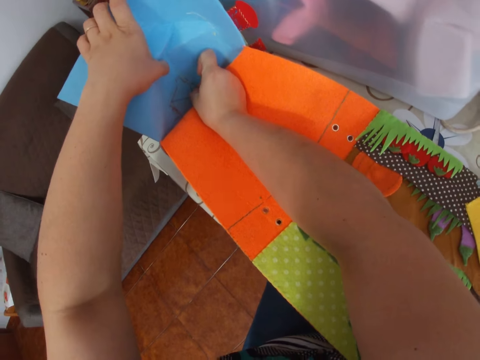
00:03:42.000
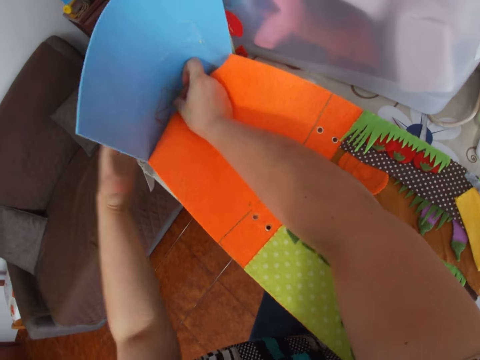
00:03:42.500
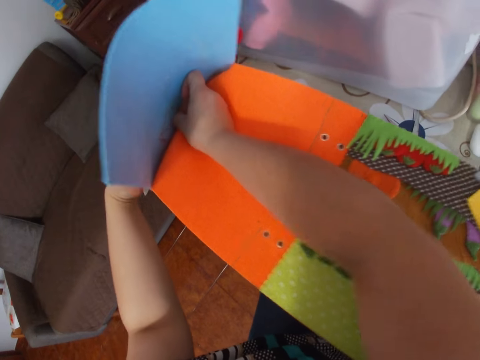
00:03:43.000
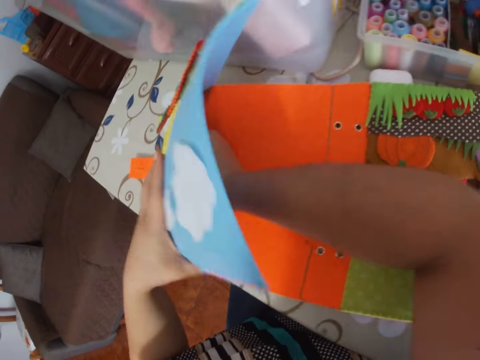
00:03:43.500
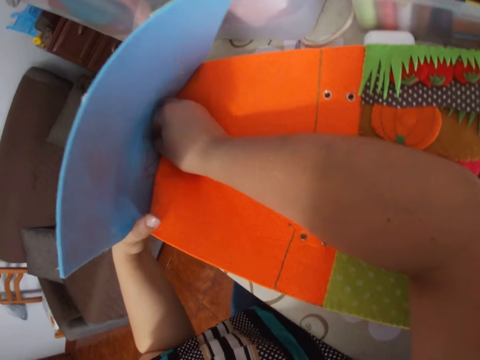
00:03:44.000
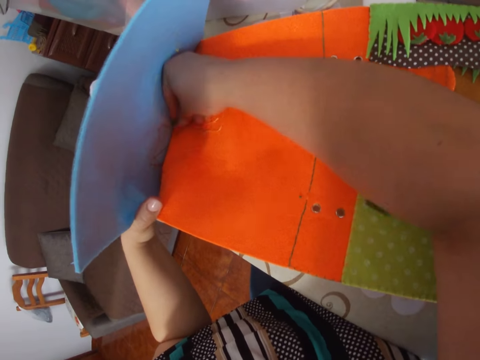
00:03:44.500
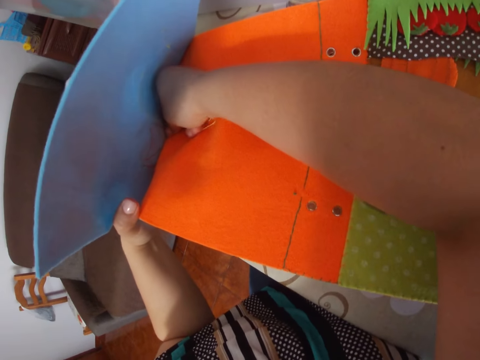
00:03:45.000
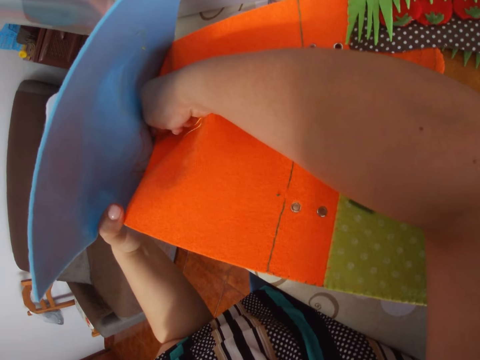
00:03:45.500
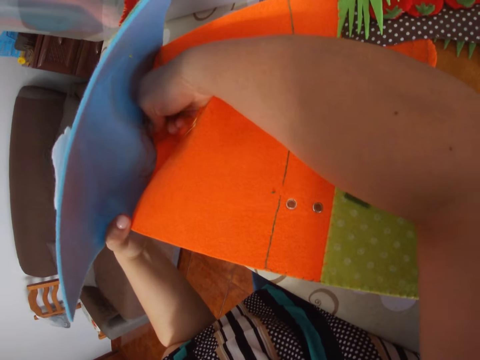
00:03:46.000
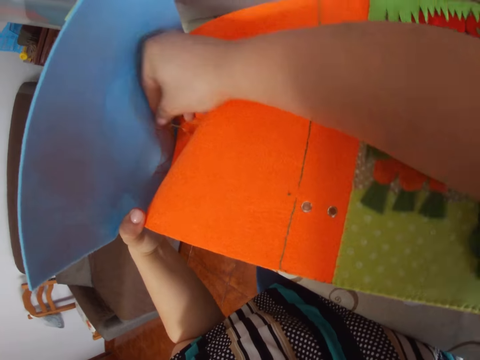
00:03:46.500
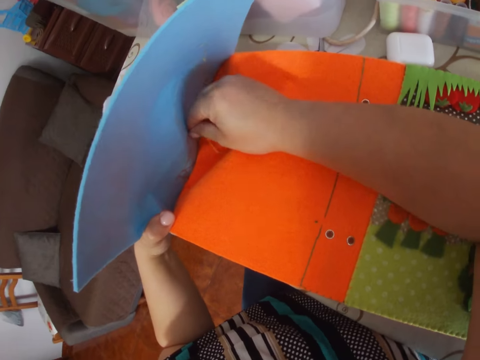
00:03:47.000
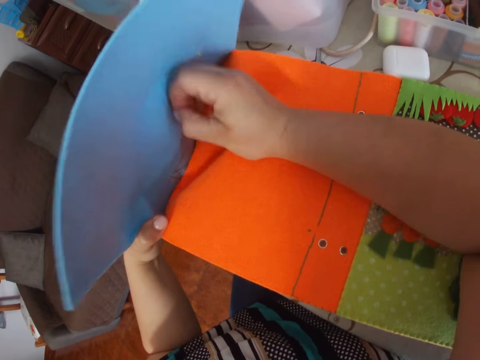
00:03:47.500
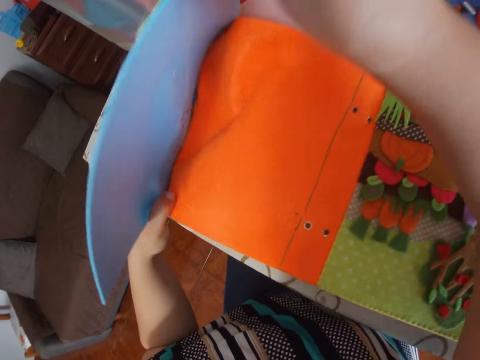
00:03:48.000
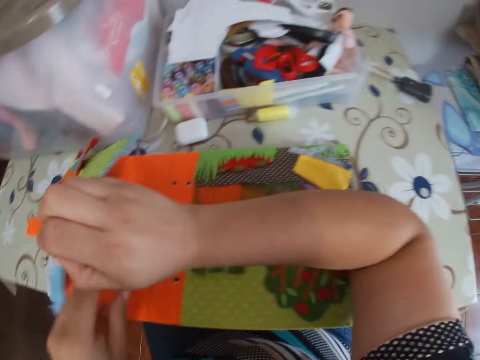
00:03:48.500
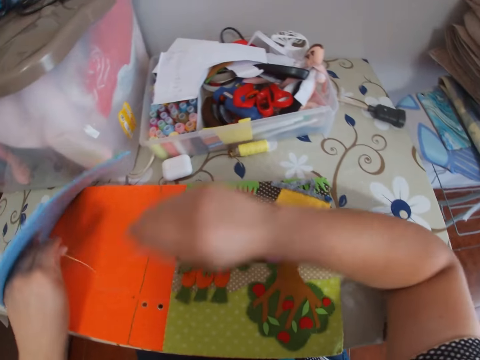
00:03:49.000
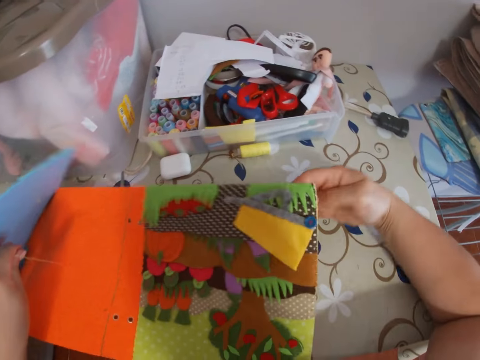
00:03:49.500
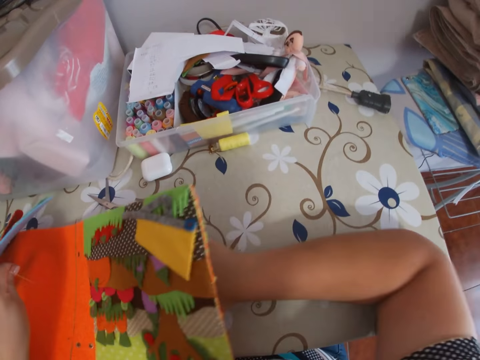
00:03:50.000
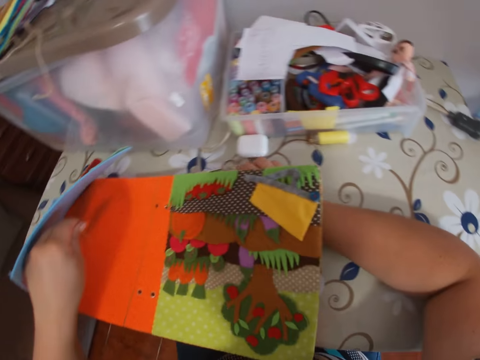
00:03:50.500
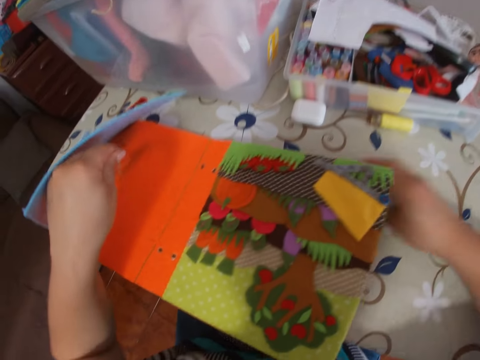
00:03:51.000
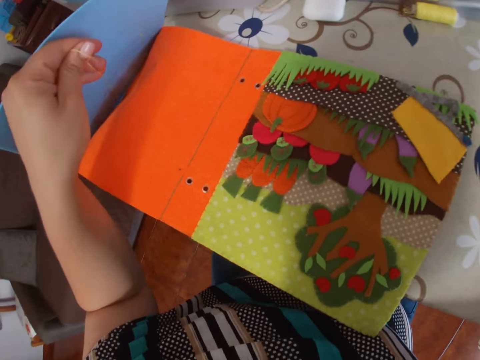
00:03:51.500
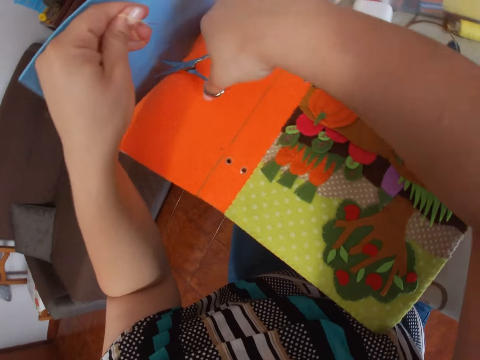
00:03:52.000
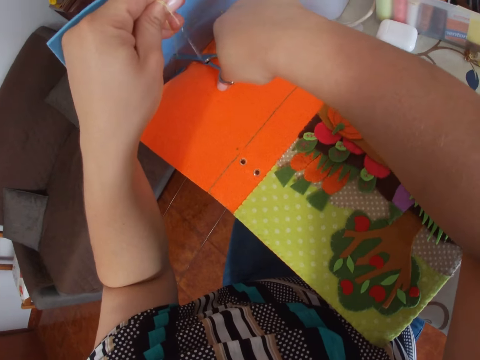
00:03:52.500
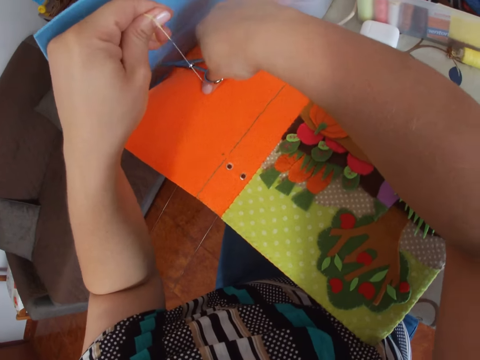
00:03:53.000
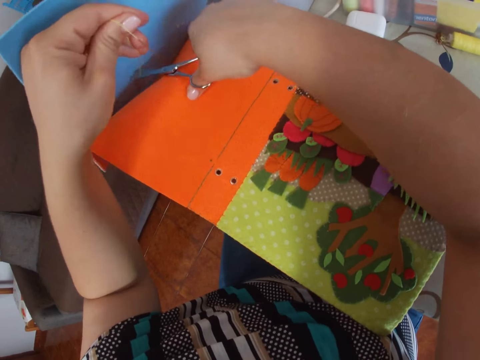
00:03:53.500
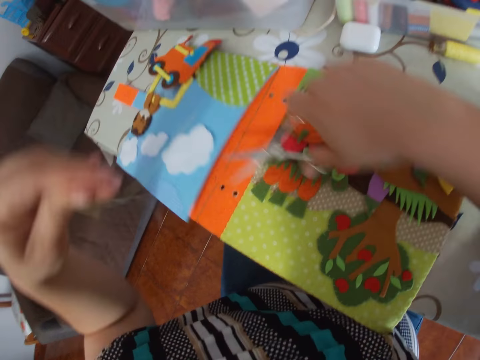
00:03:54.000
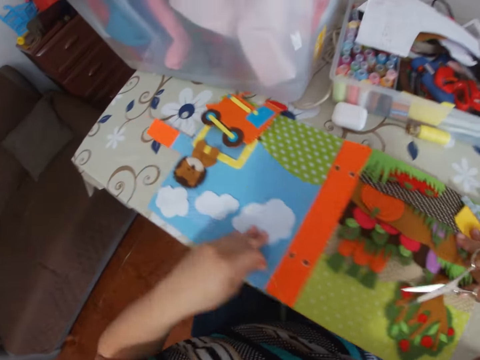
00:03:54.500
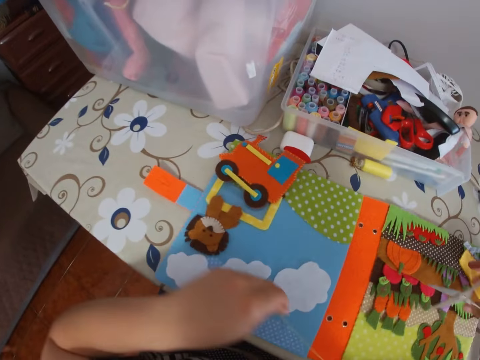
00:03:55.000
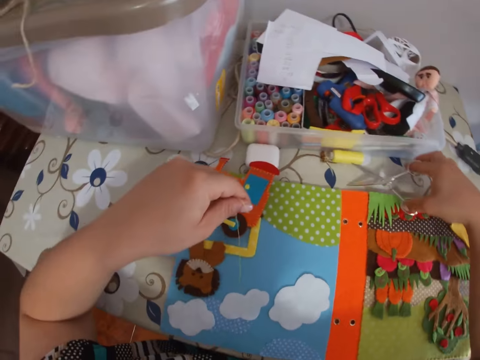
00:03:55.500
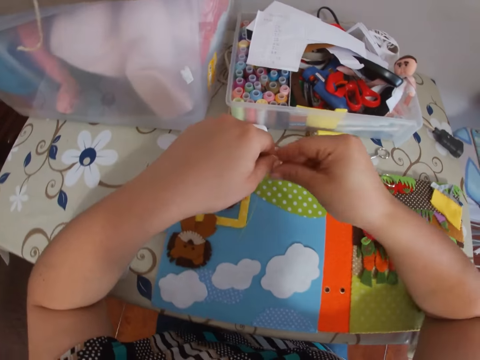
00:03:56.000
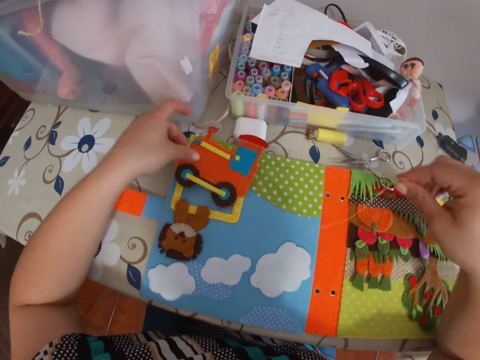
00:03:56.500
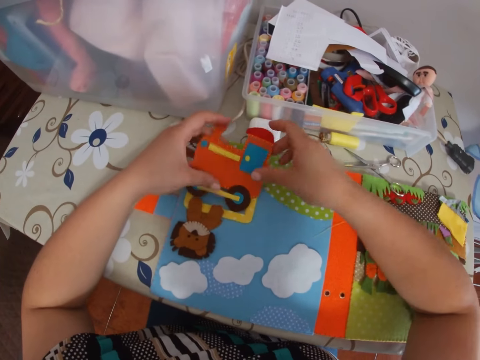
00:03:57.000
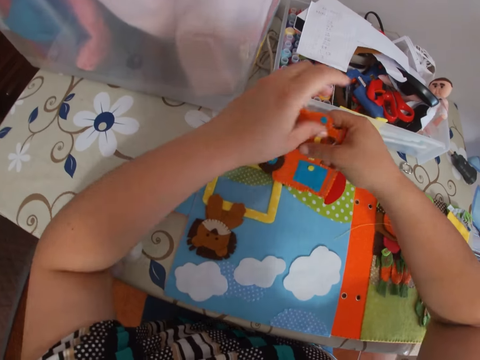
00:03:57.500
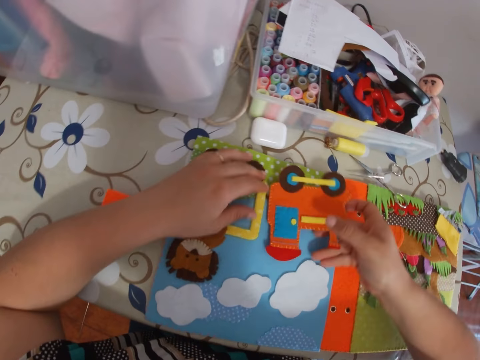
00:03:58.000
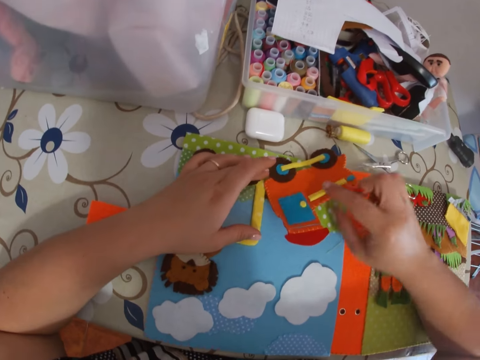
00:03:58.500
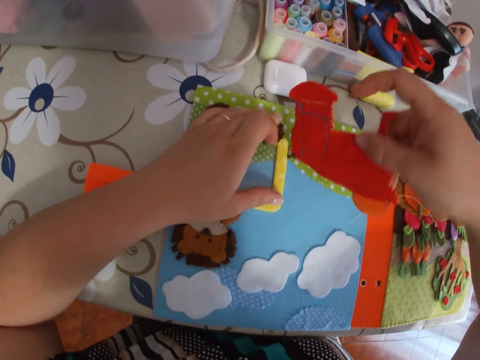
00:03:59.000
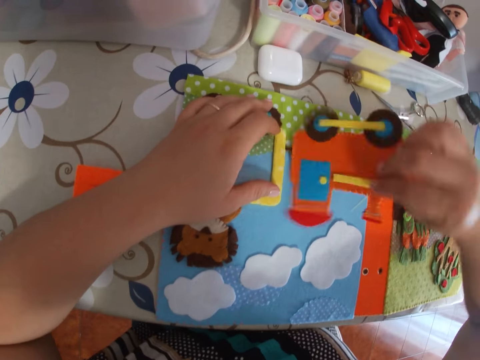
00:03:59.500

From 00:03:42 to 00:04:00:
The camera wearer pulls the thread with her right hand. She pulls the needle. She holds the thread with her left hand. She picks the scissors on the table with her right hand. She cuts the thread with the scissors. She moves the cardboard or book on the table with her hands. She drops the scissors on the table. She transfers the needle to her right hand. She puts the needle on the table. She drops the thread on the cardboard on the table. She turns the pattern. She adjusts an art on the cardboard with her hands.

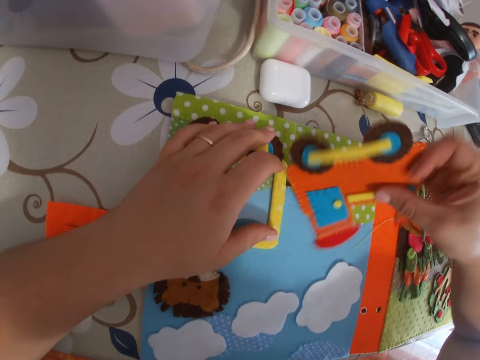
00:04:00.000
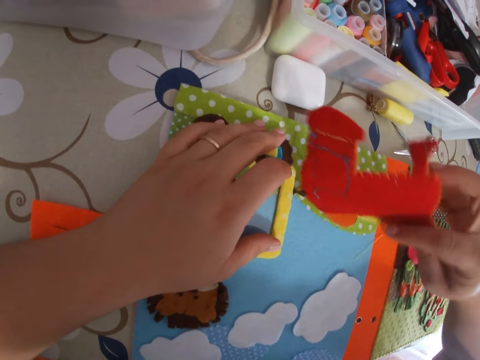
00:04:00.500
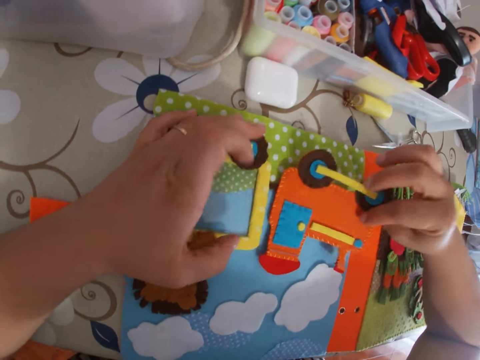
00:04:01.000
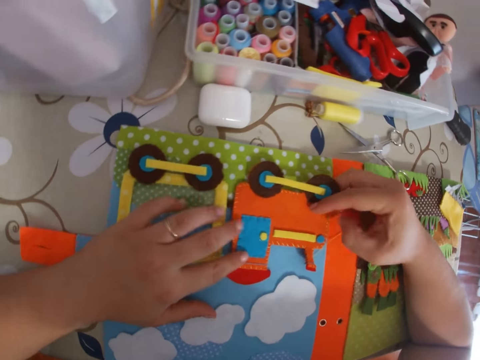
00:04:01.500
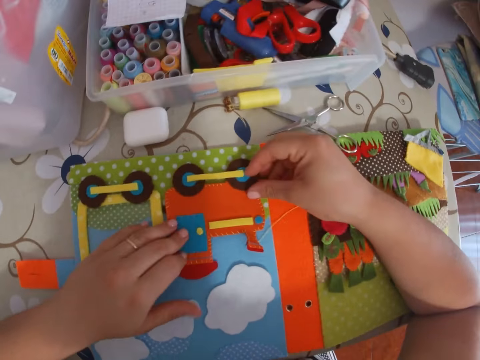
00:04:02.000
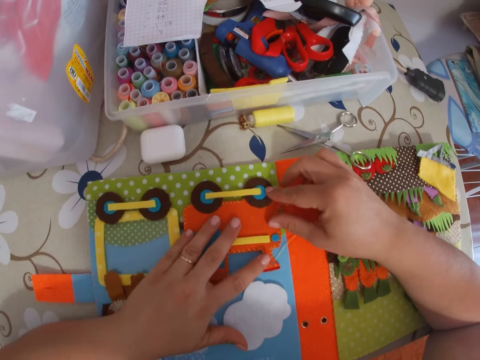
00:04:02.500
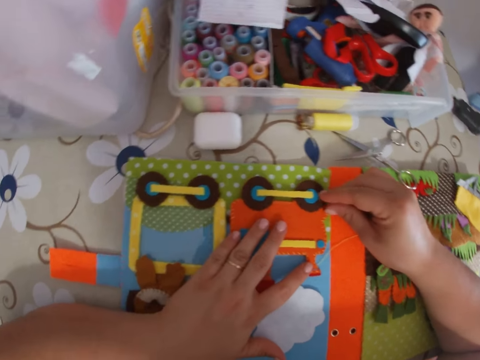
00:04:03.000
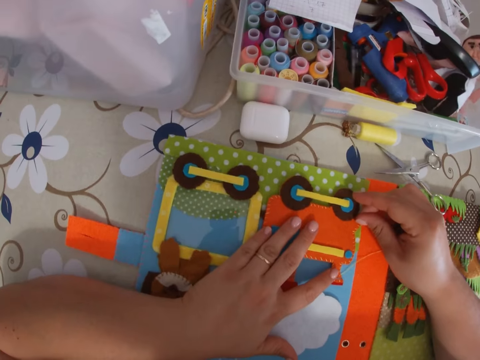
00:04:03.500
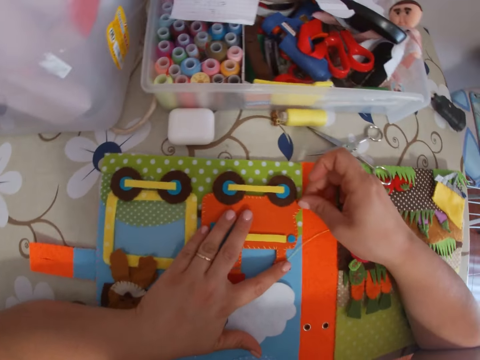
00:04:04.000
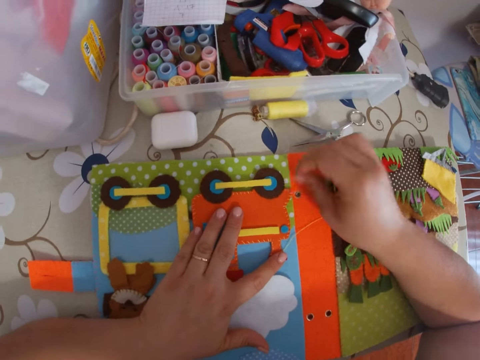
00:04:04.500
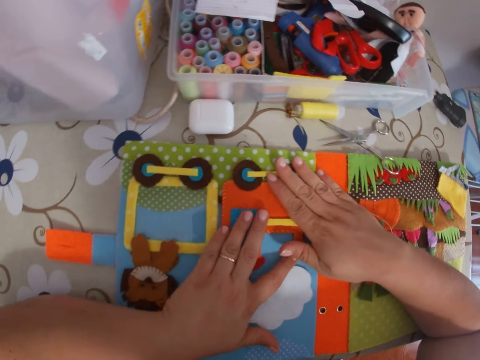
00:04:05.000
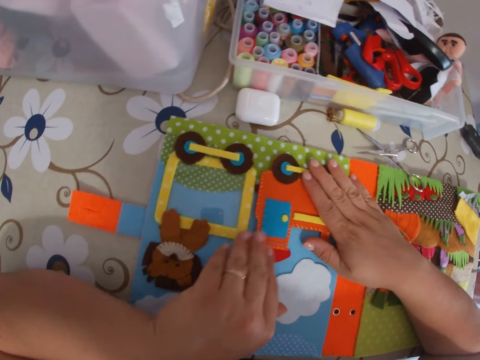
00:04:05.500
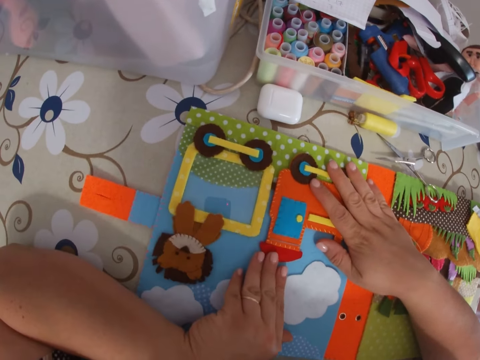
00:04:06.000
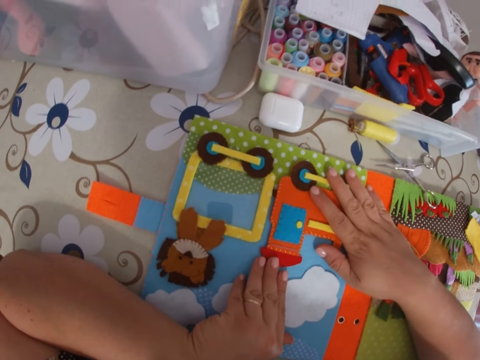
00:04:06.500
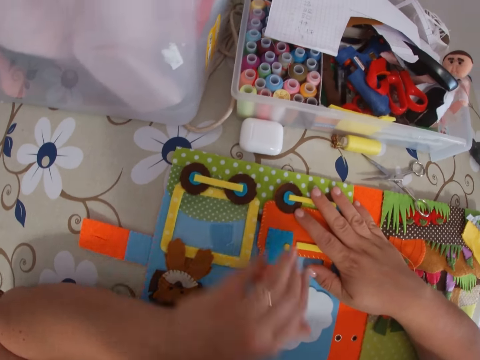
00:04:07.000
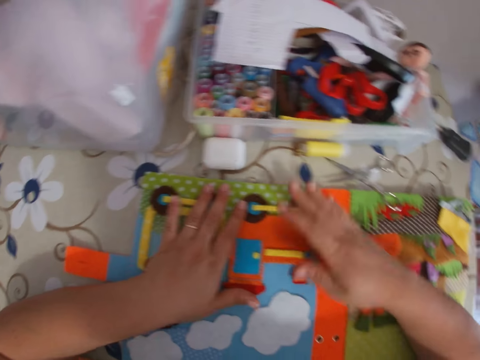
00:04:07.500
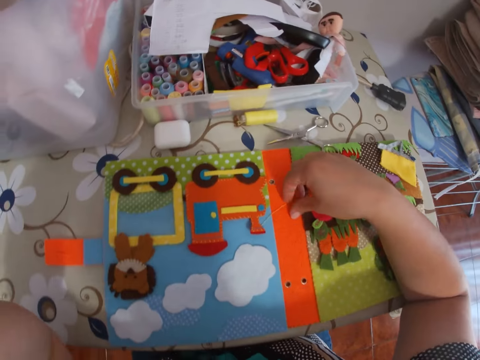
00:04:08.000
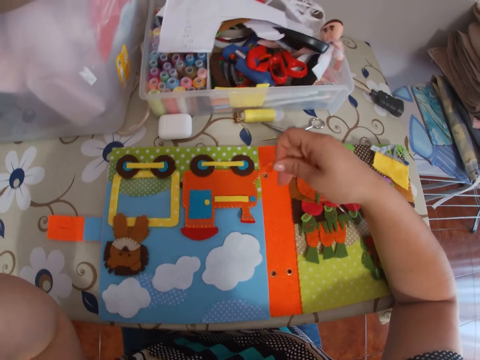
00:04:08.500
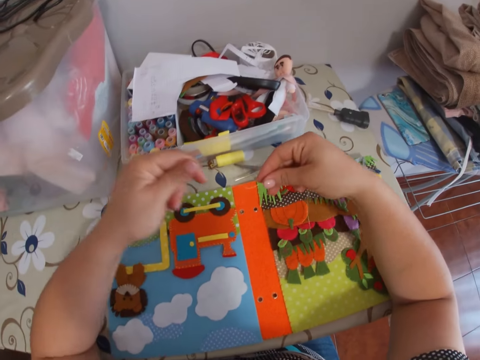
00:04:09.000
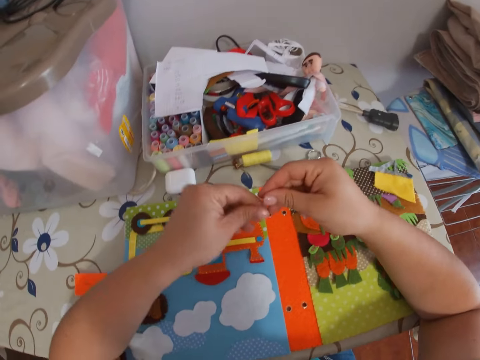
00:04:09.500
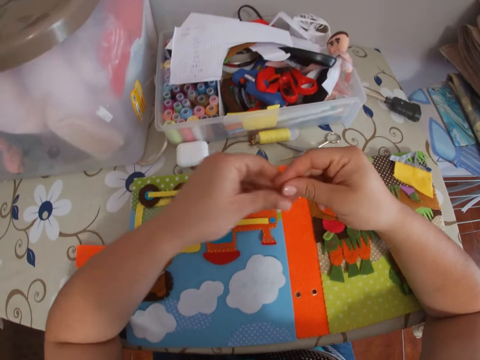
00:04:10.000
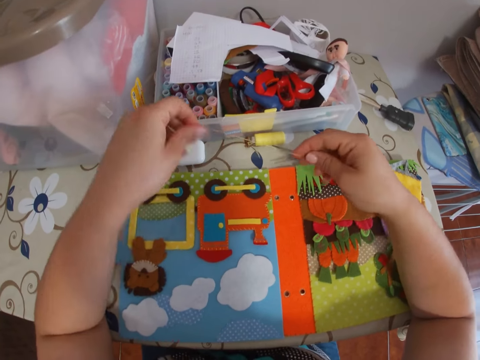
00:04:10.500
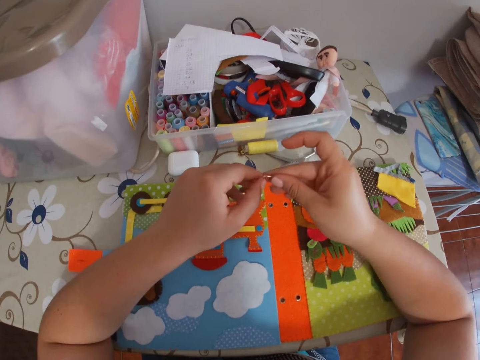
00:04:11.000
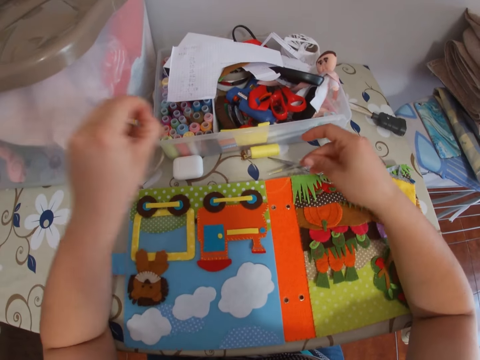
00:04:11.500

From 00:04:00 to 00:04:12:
The camera wearer adjusts the camera. She picks the needle. She picks the thread on the cardboard on the table with her right hand. She pulls the thread on the needle with her left hand.
